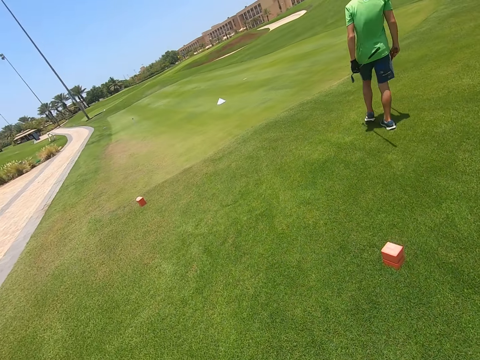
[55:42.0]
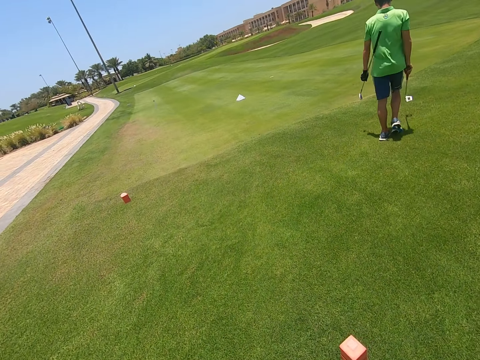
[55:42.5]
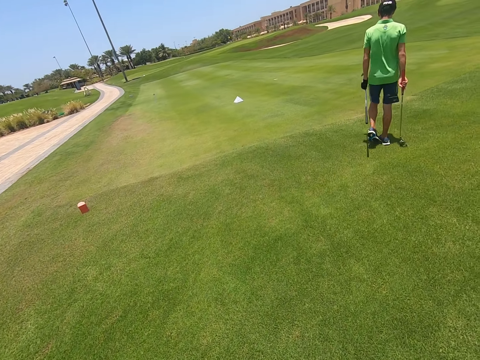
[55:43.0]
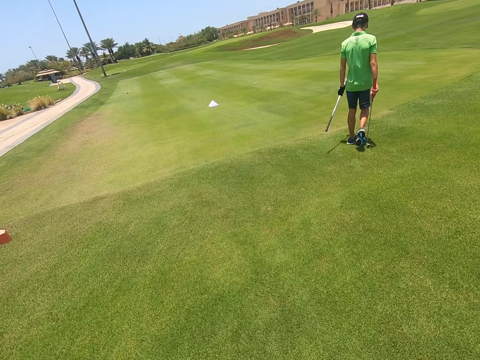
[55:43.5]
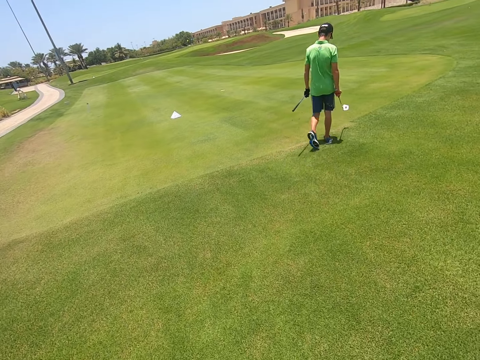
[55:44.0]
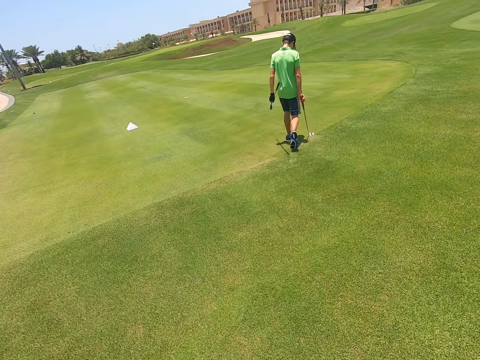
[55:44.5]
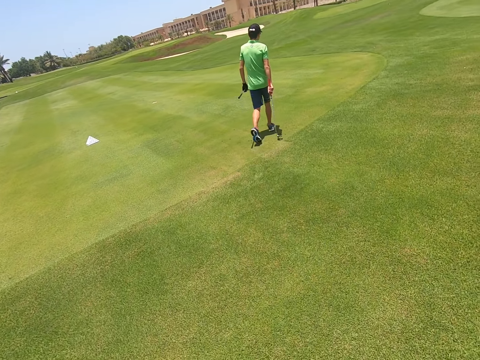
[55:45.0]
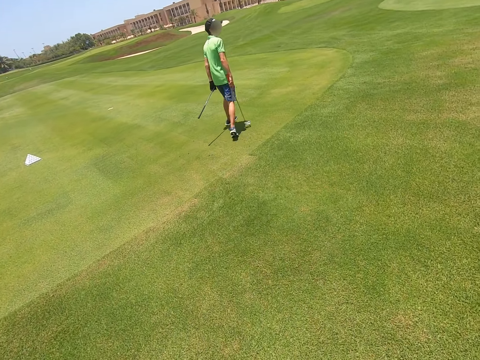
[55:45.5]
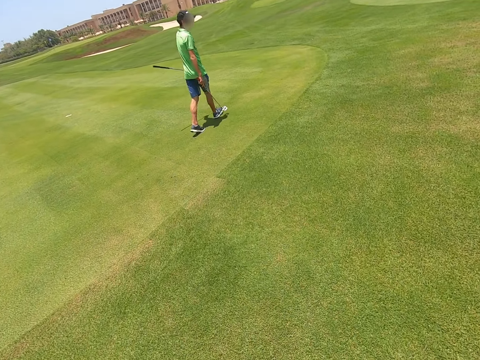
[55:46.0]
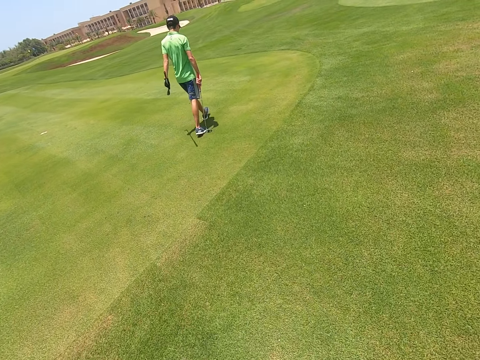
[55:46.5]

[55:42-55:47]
The camera wearer walks around the golf course. A person walks in the field.

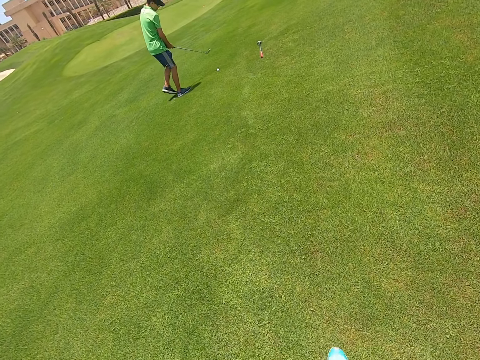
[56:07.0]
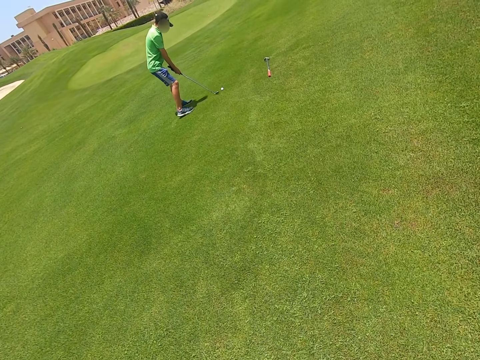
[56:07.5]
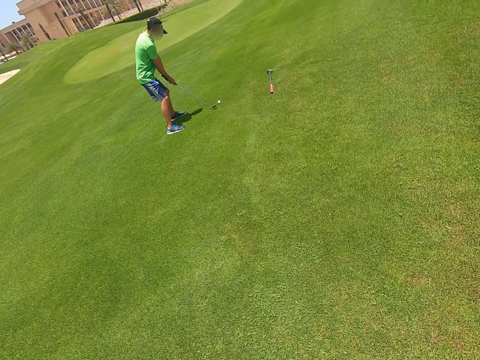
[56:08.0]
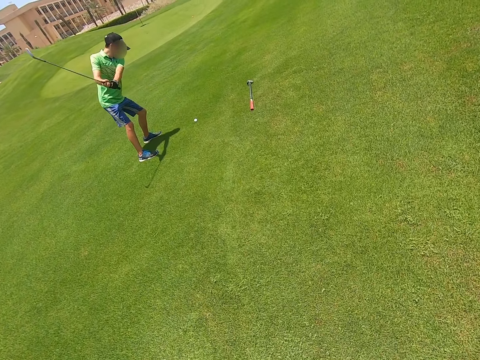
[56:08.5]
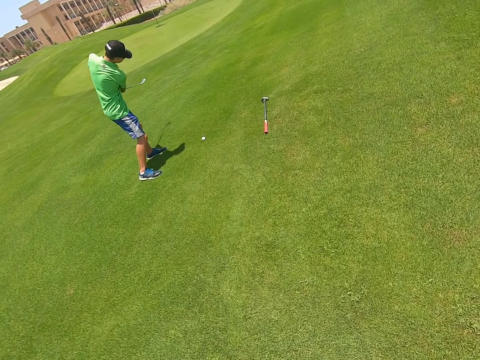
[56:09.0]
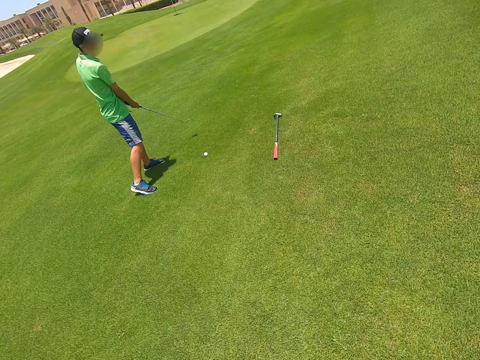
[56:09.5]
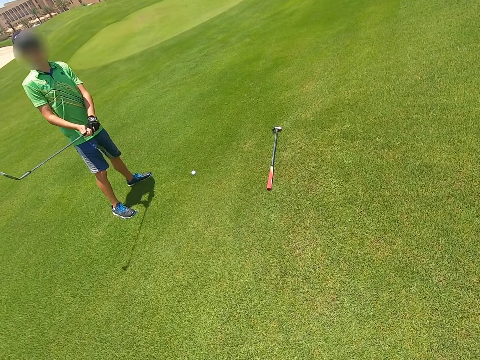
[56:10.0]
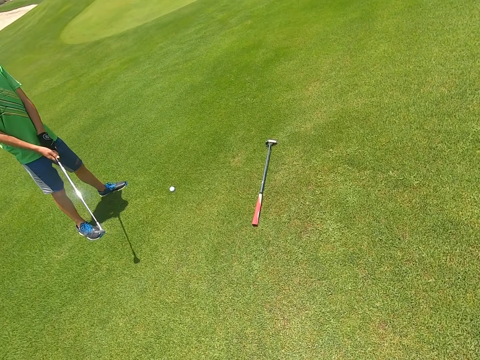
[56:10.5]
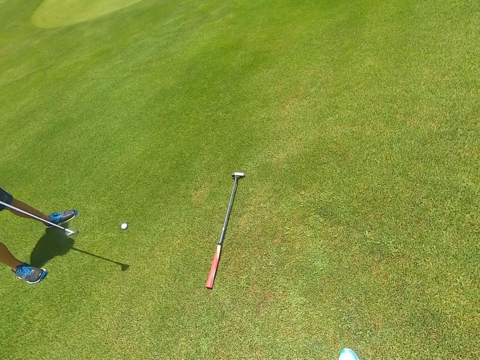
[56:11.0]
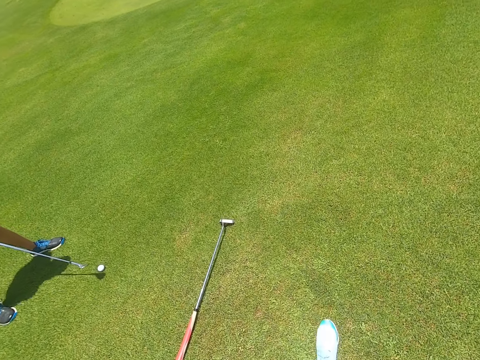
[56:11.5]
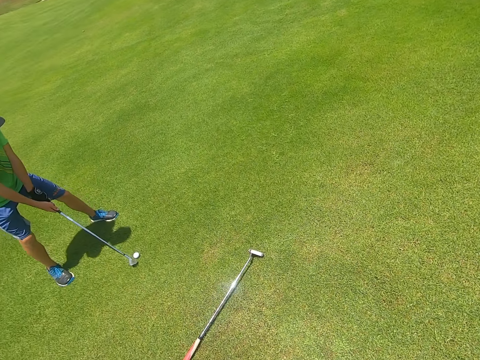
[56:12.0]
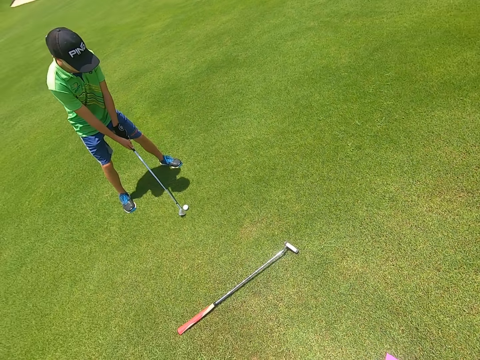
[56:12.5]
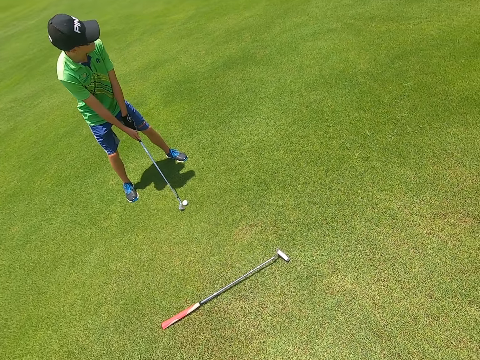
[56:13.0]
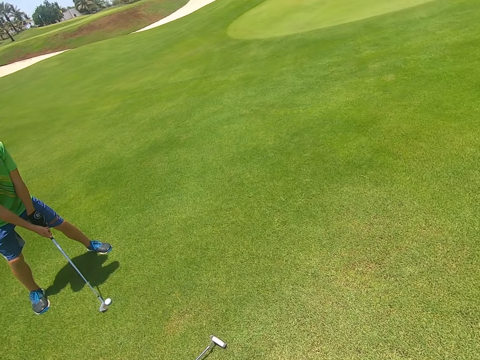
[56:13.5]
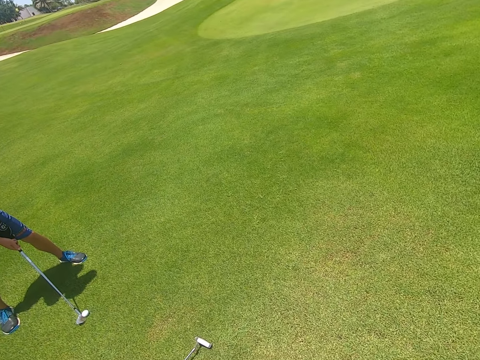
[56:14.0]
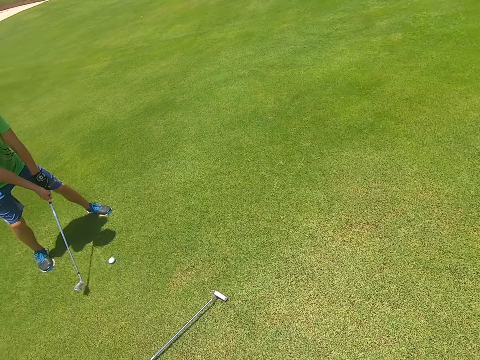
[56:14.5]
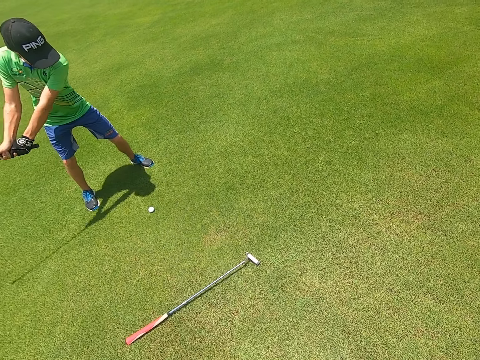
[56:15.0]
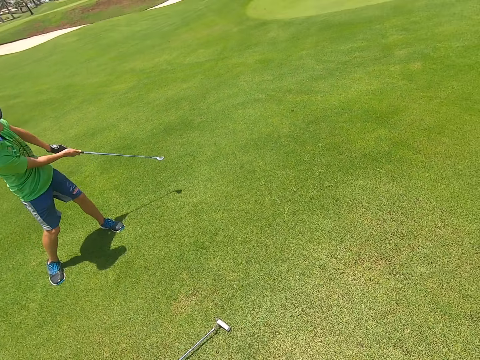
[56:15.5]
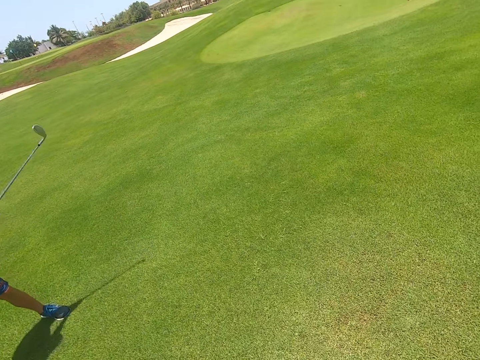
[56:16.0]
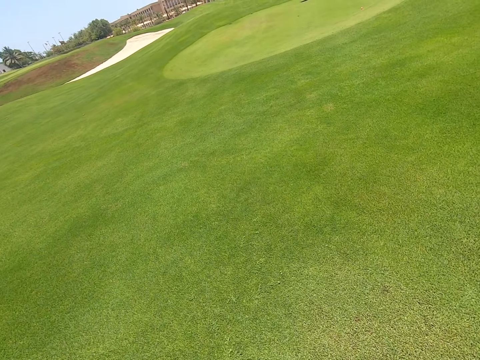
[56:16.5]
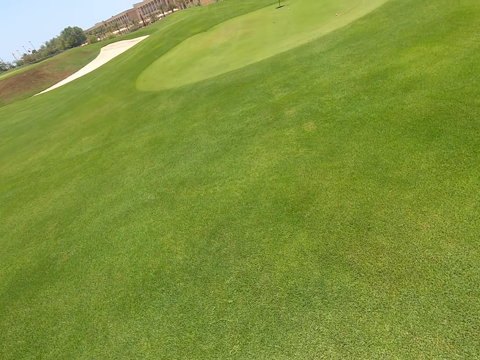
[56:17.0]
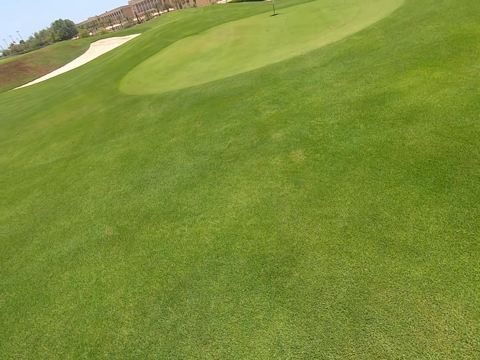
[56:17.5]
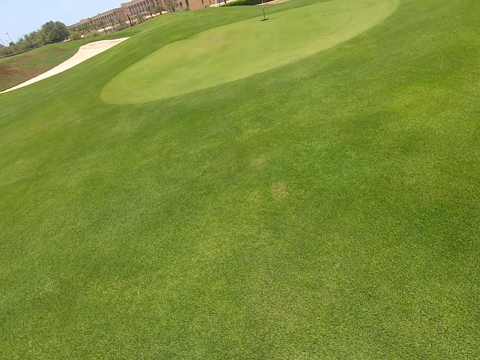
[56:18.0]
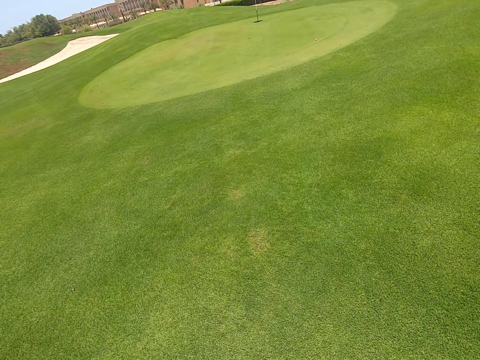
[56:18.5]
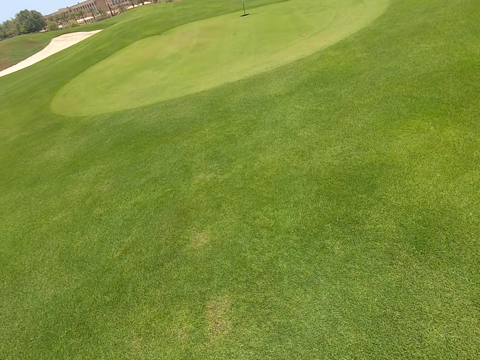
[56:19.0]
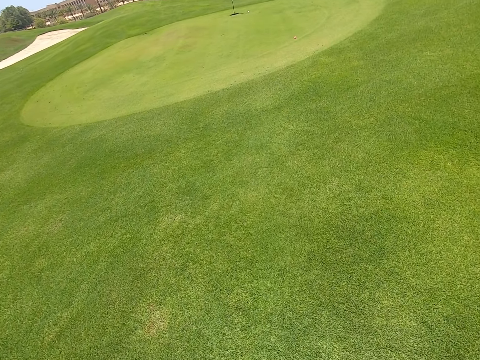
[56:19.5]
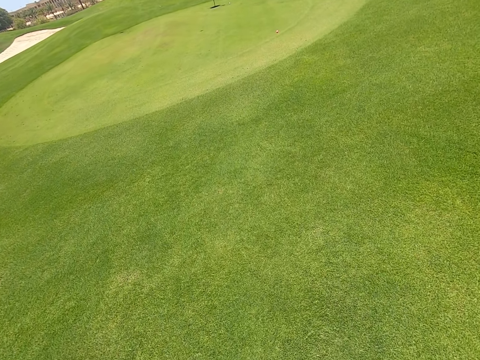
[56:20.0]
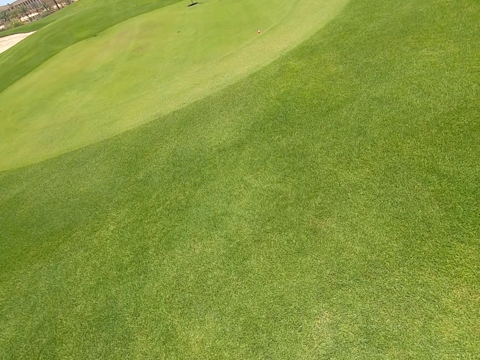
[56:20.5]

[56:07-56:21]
The person plays golf with a hockey stick. The person moves the golf stick. The camera wearer walks around the golf course. The person moves the golf stick again. The person kicks the ball with the golf stick. The camera wearer walks around the golf course.

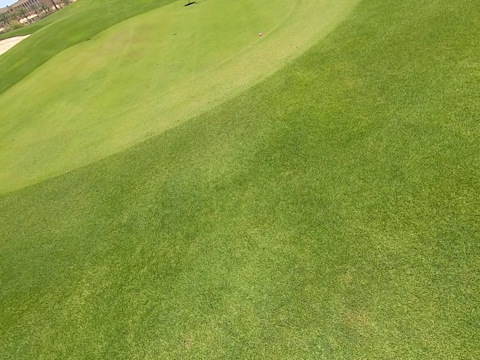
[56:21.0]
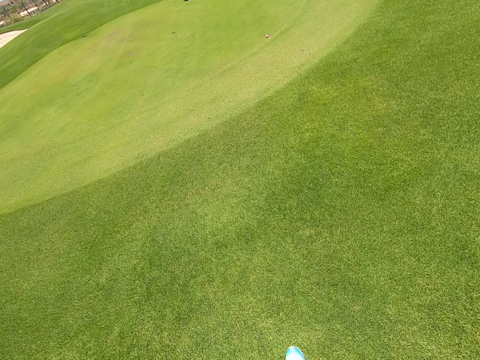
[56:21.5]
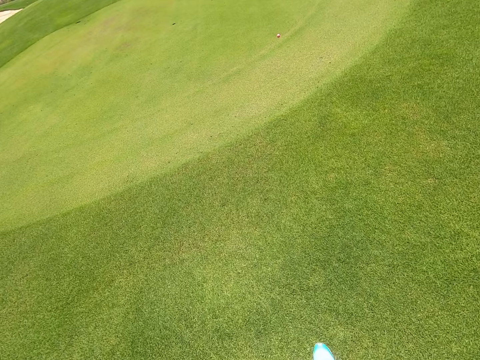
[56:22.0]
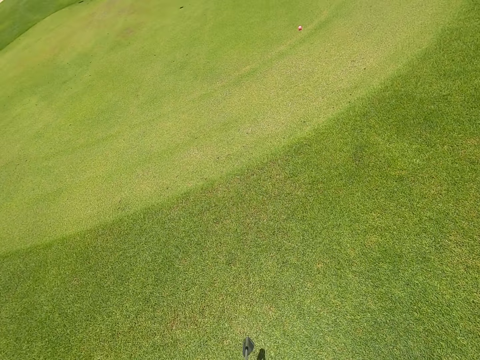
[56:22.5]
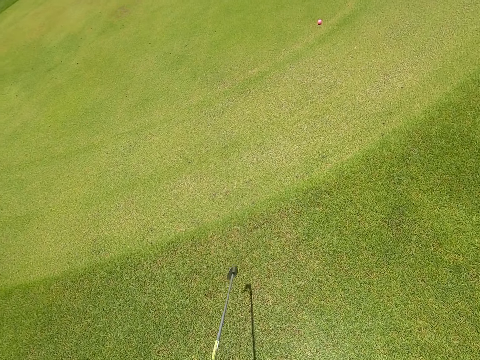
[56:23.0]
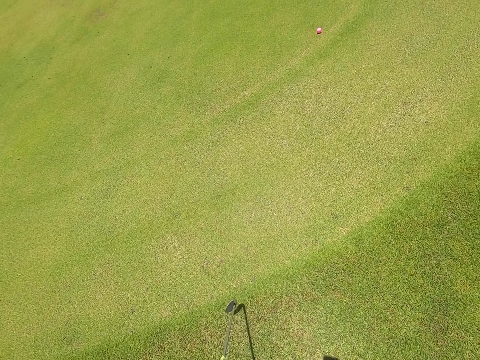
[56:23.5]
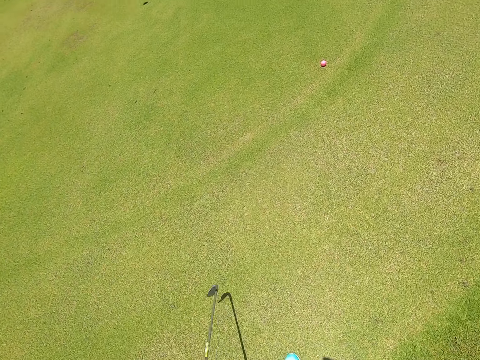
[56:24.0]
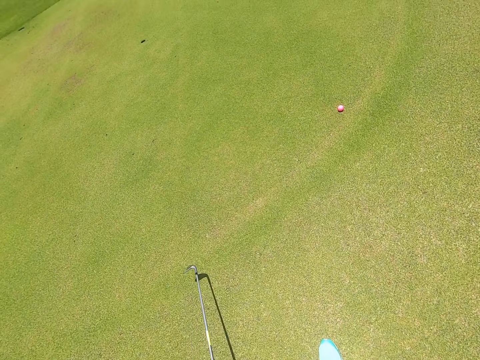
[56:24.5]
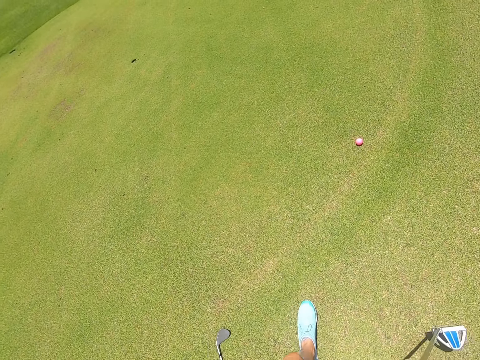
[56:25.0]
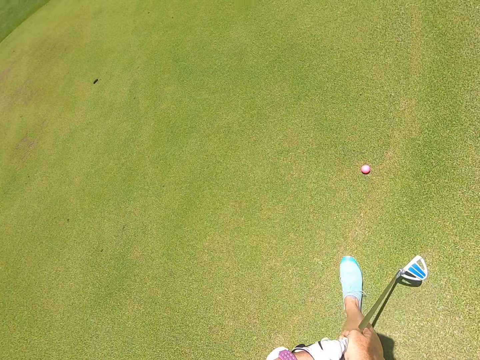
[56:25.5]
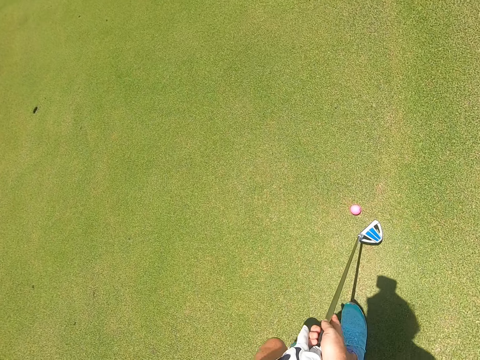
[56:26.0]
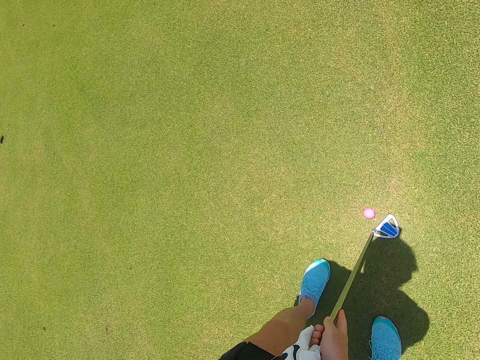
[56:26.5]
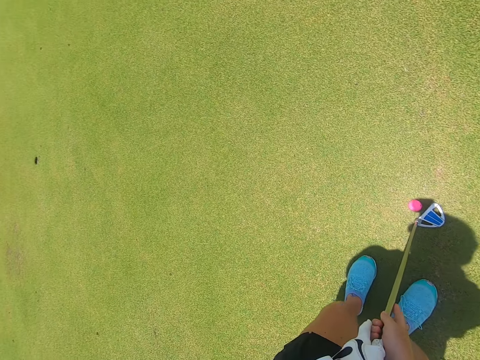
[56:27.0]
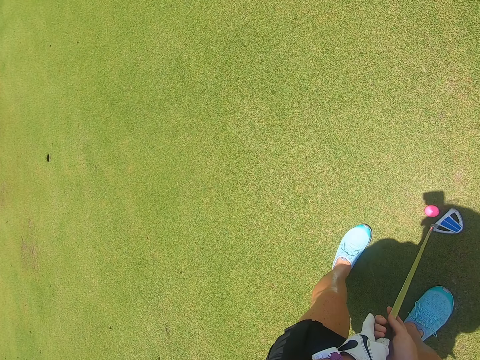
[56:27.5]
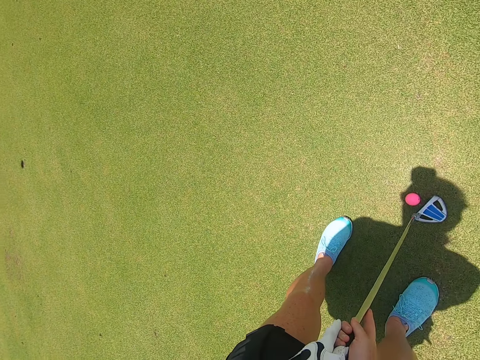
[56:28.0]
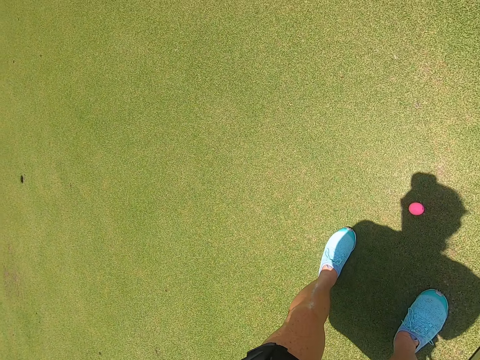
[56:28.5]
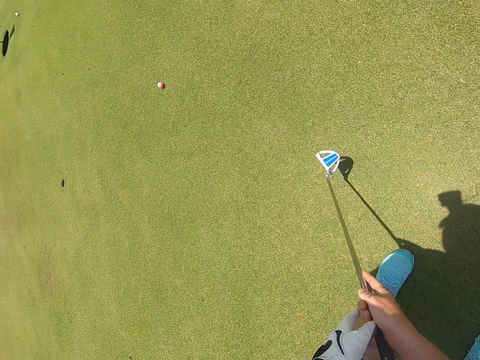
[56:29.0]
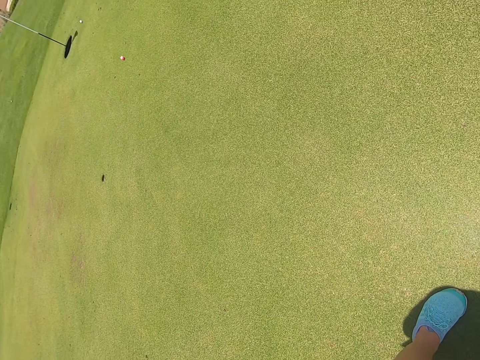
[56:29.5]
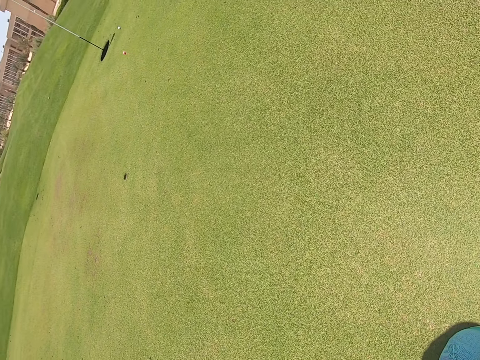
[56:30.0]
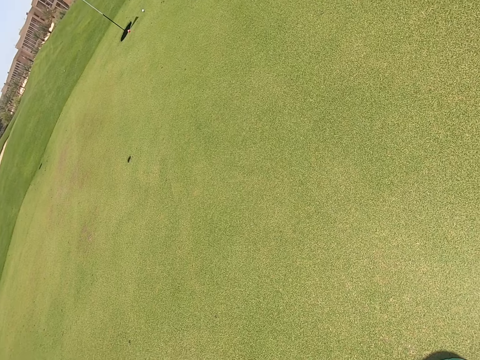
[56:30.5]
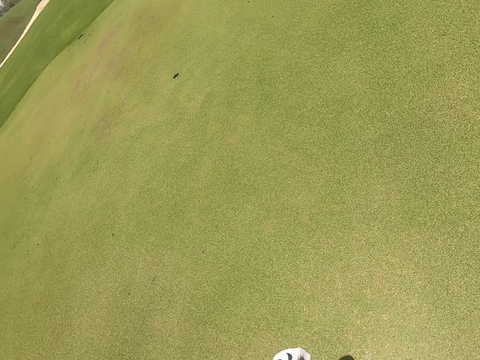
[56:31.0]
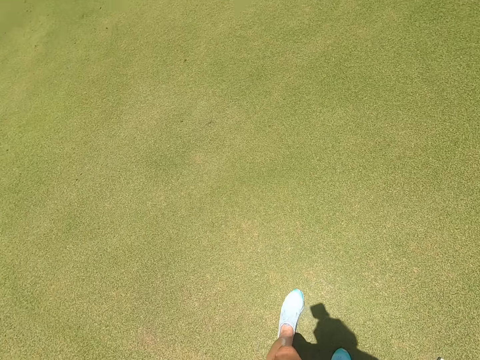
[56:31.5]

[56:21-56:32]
The camera wearer walks in the field. They play golf with a hockey stick. They move the golf stick, kick the ball with the golf stick, and look around the golf course.
